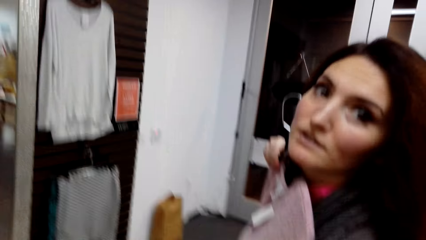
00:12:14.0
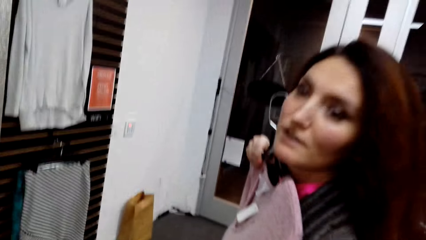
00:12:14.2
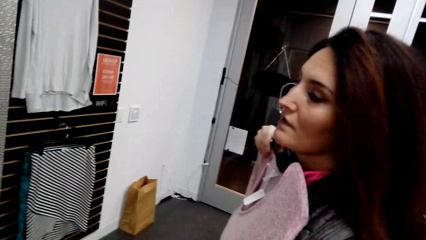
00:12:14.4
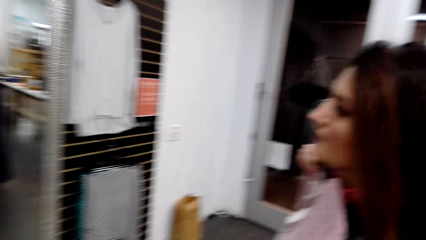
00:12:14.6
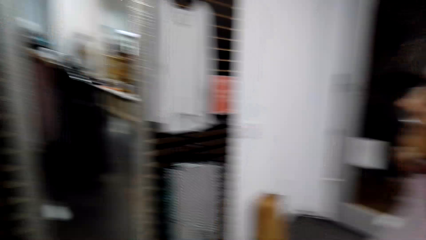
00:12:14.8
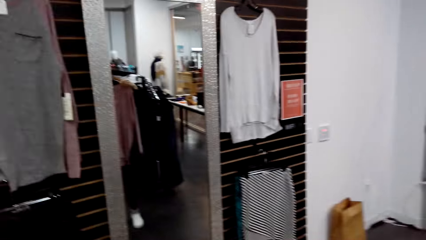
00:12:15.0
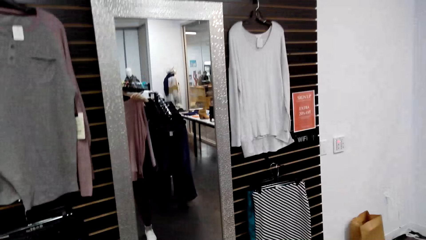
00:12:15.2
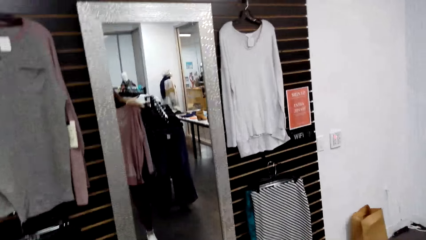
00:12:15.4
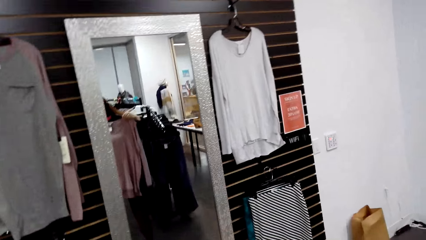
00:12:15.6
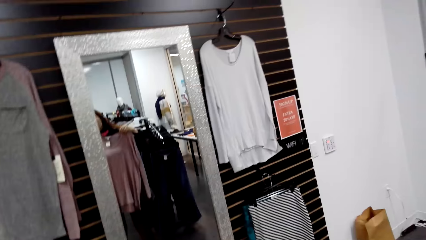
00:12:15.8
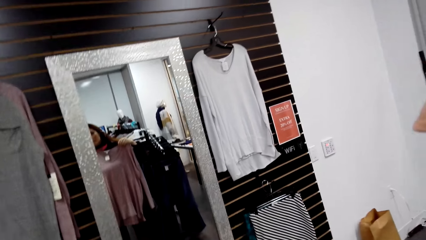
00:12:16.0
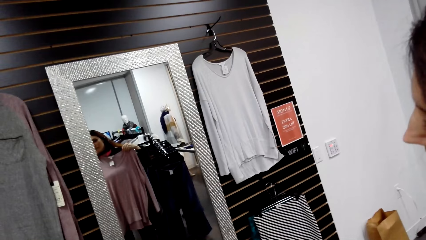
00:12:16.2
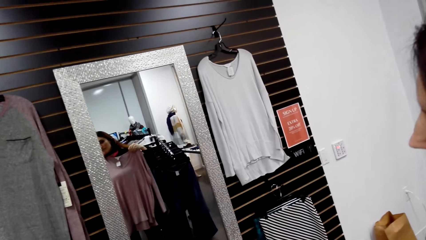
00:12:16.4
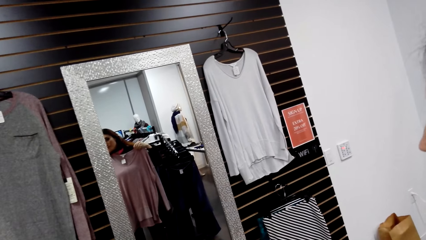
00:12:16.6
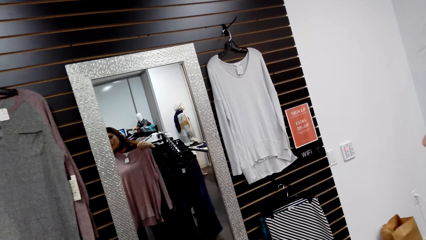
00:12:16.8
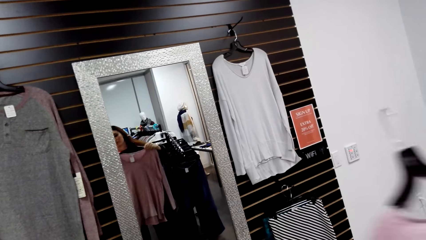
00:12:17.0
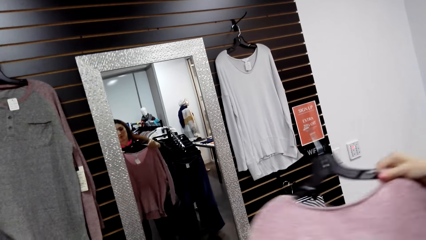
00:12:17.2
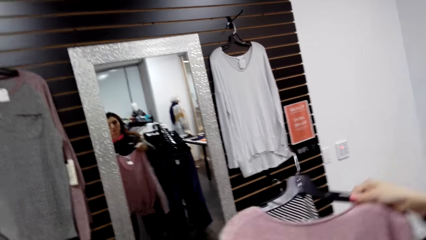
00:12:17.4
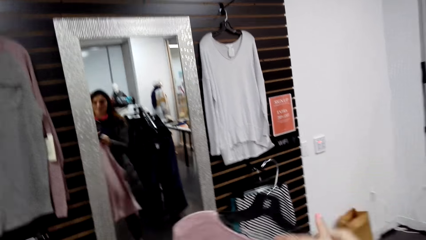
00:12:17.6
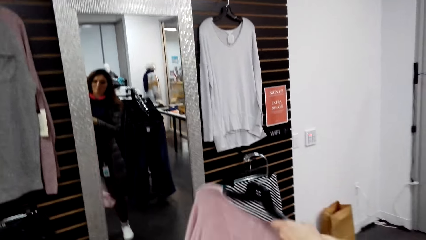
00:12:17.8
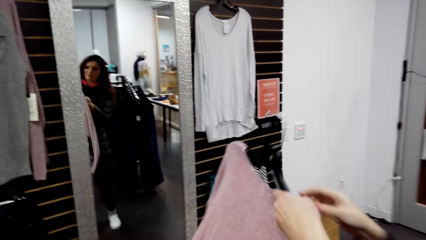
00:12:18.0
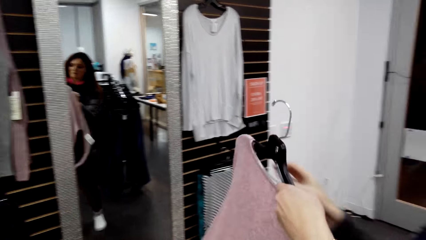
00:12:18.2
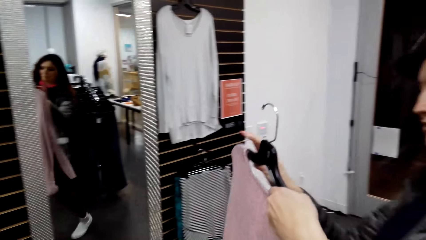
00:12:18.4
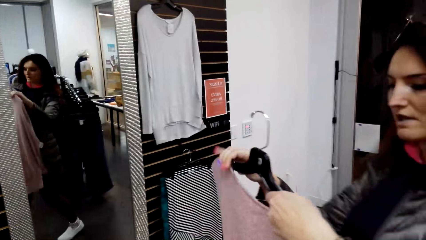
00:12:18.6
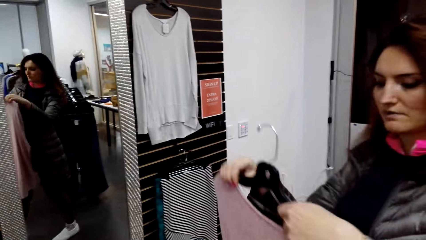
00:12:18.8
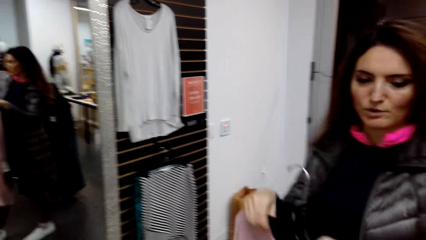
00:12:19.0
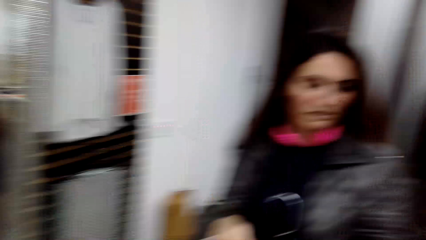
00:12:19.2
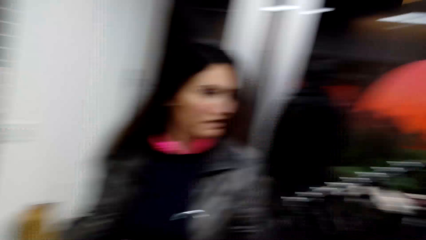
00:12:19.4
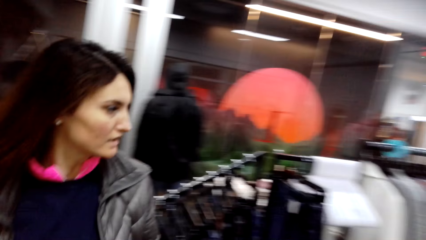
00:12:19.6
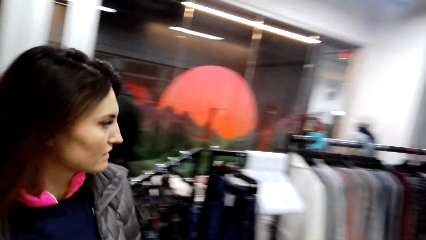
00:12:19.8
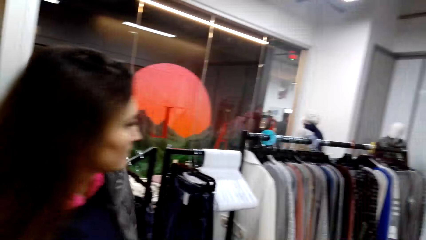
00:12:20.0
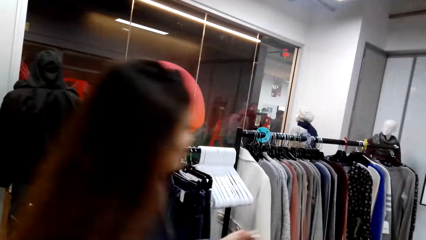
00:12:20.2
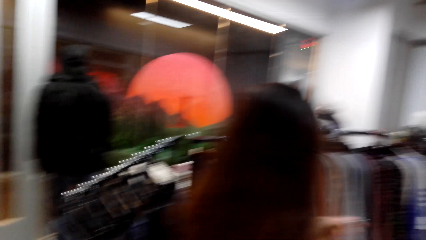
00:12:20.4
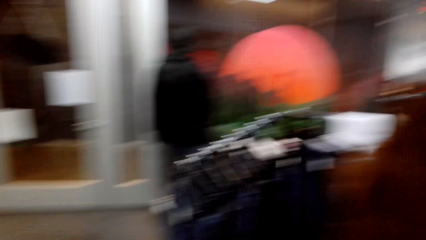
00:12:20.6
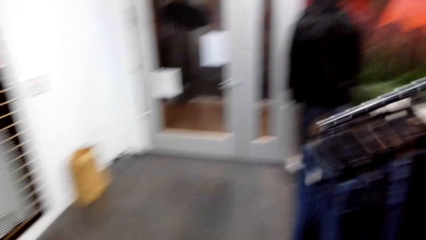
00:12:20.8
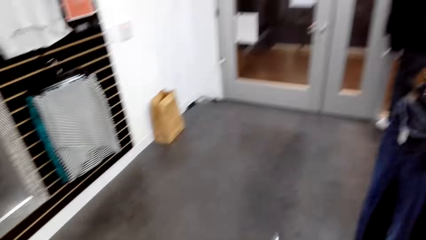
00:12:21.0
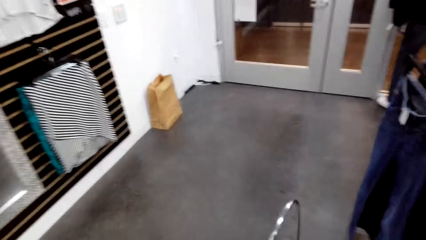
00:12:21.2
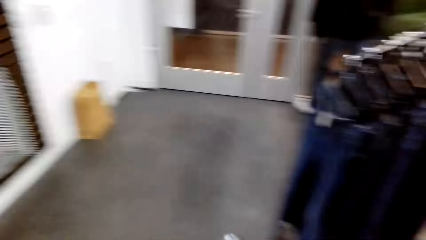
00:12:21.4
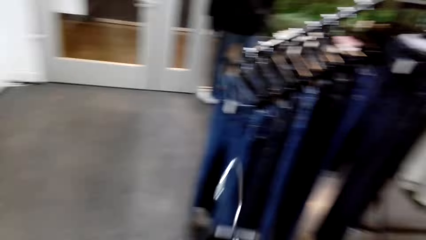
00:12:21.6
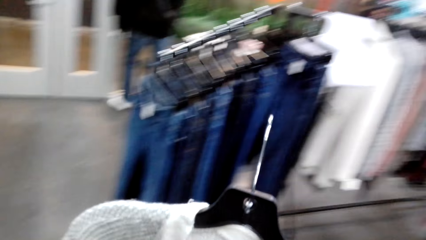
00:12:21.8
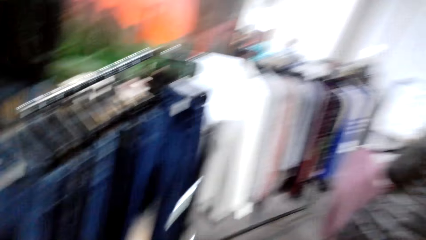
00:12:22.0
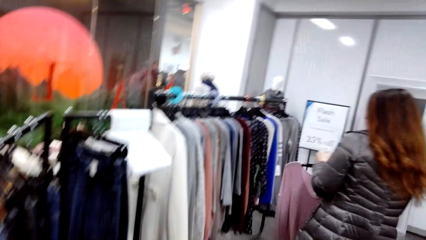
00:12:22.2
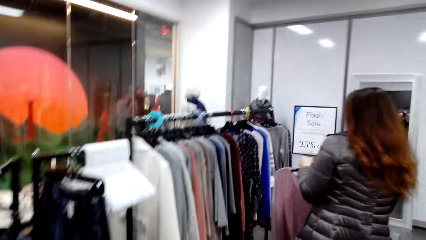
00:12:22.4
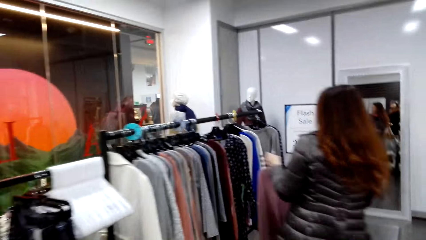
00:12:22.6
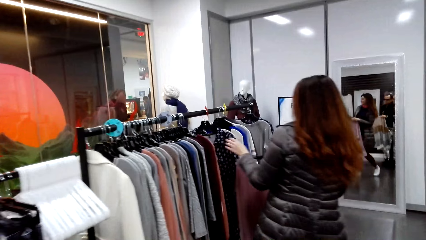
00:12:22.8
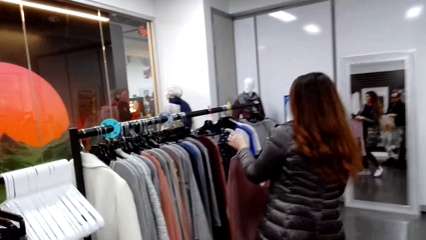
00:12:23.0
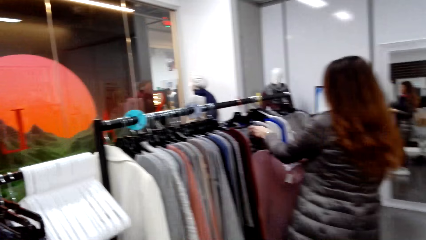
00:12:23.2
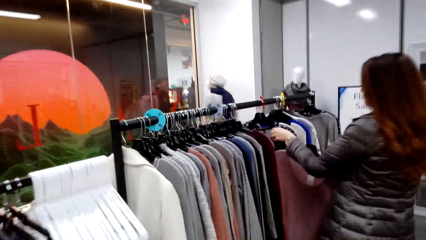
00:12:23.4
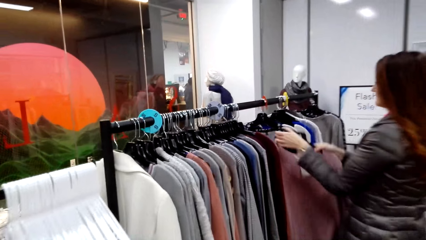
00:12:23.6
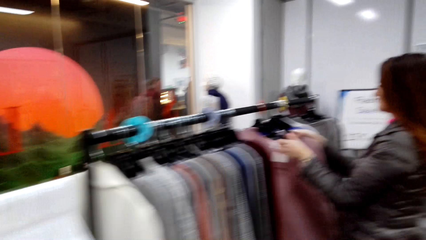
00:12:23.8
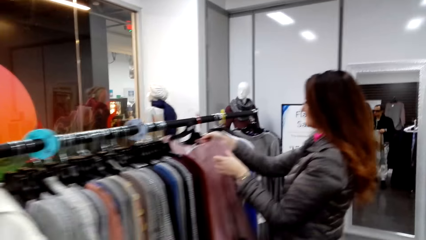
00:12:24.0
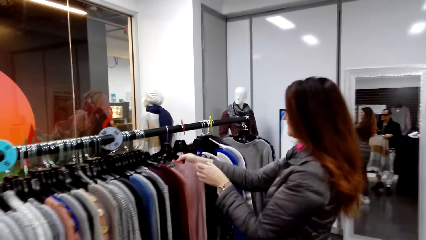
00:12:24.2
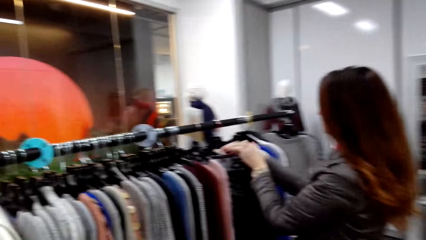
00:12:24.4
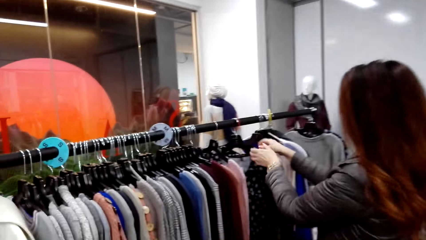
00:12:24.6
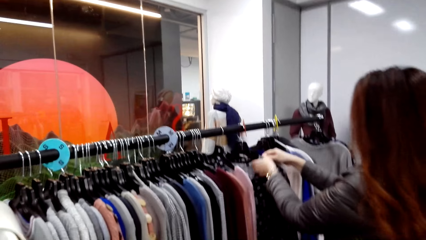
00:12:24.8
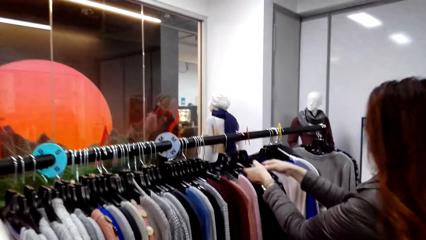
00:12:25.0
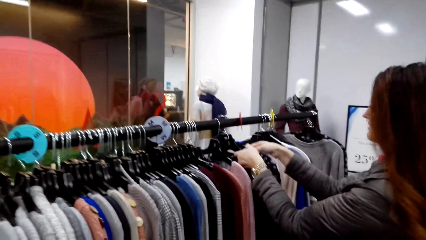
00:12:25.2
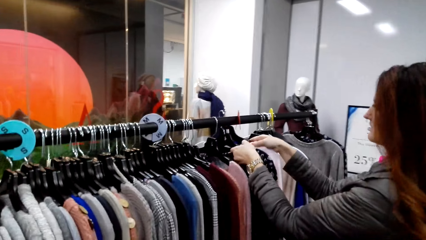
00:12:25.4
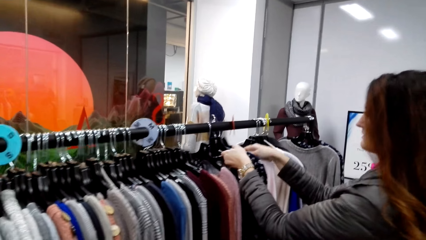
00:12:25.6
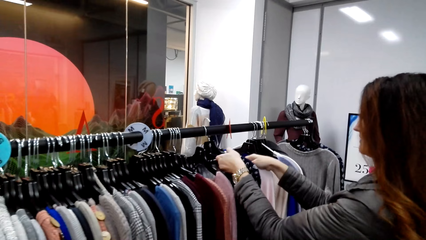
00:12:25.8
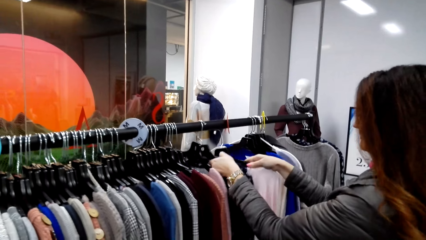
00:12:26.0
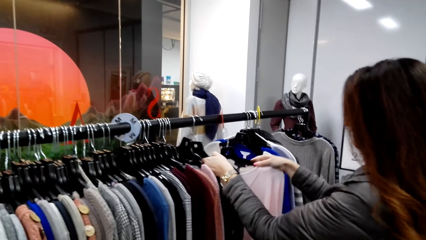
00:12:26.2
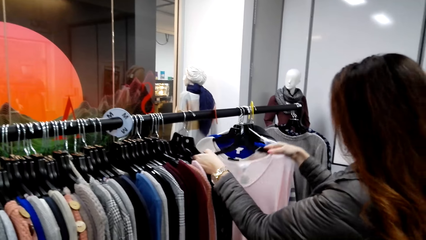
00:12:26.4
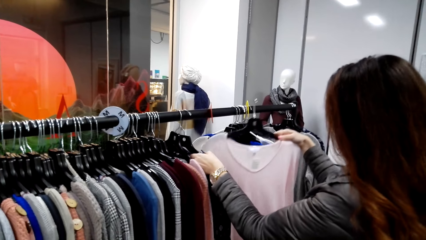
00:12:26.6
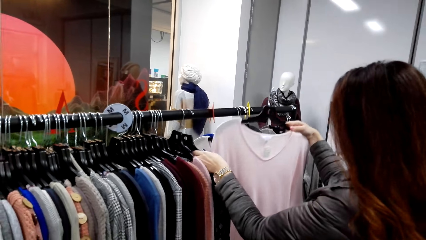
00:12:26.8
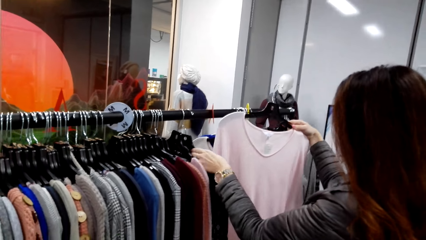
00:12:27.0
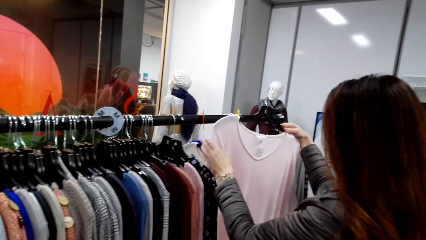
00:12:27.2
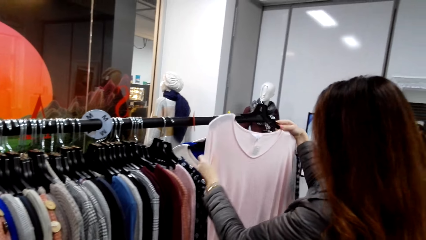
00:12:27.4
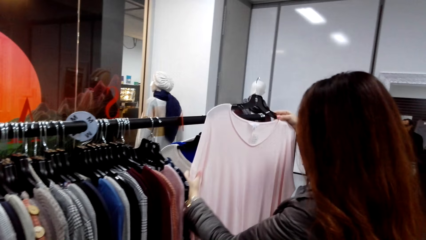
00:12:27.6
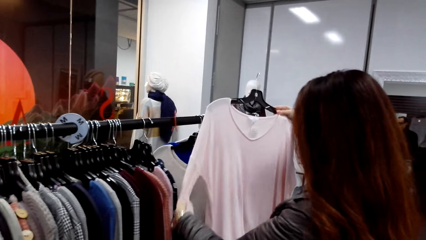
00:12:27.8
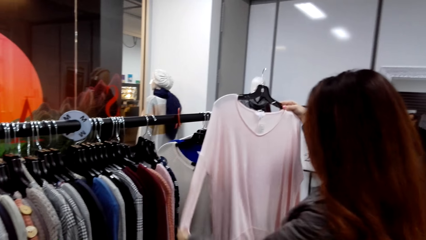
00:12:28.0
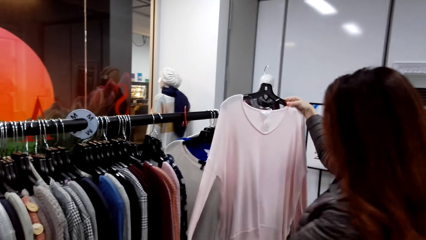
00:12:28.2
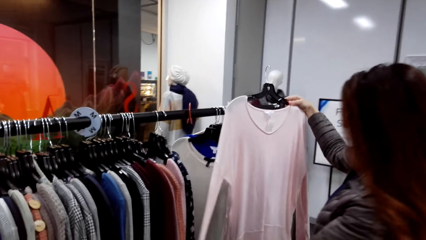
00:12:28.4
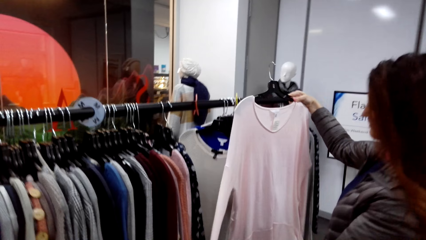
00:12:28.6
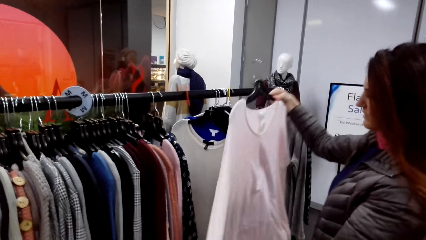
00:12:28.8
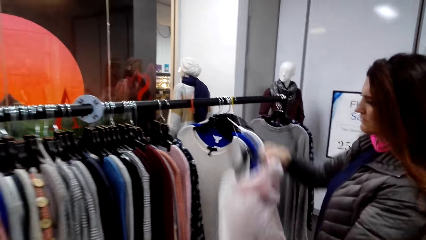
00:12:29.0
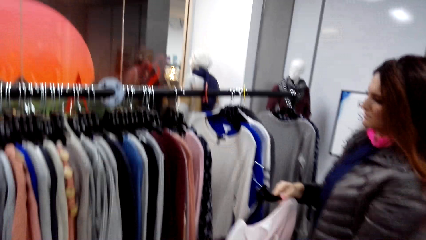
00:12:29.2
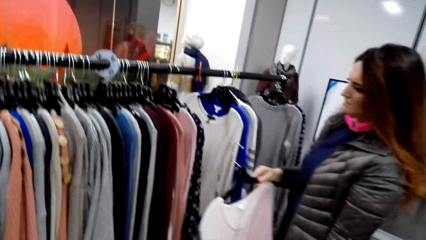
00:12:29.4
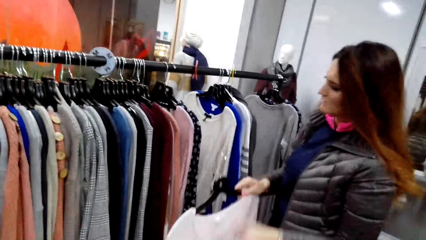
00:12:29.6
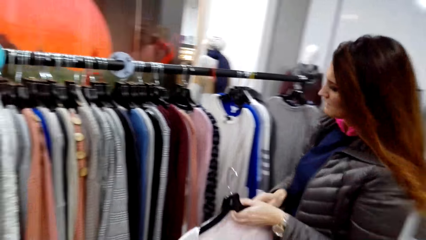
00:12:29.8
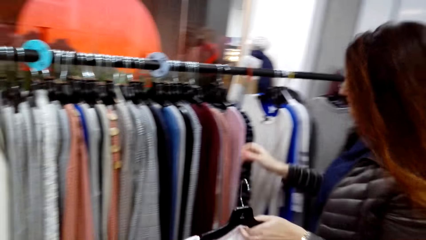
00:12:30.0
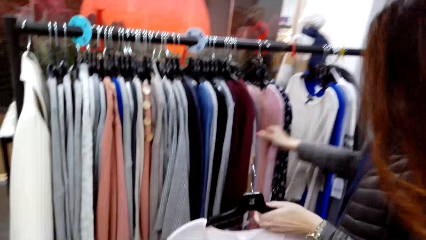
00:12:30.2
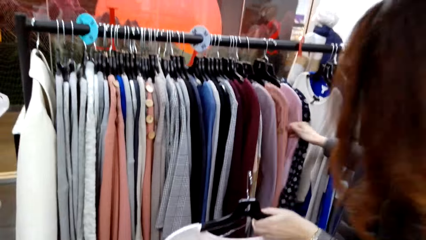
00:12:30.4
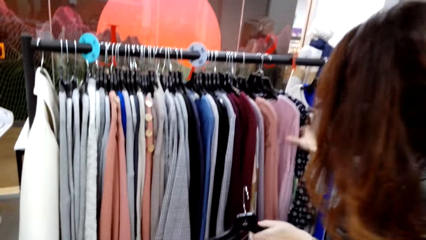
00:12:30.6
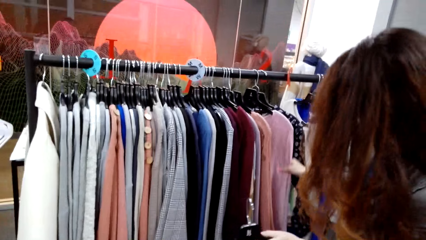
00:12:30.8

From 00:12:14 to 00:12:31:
A woman looks at the camera wearer. The camera wearer converses. They walk towards the cloth. The woman hangs the cloth, takes the cloth and looks at the cloth.
